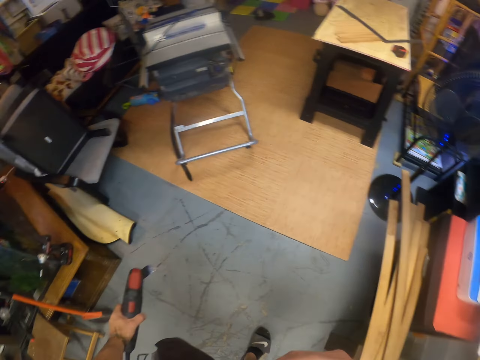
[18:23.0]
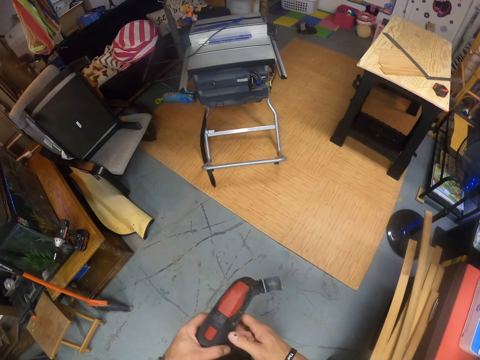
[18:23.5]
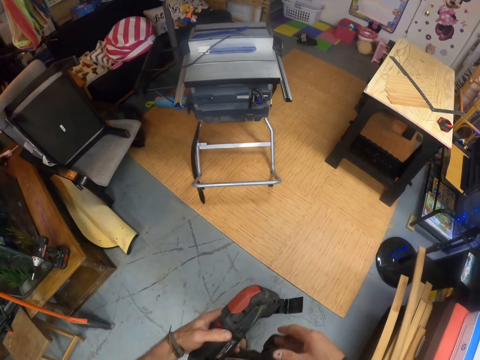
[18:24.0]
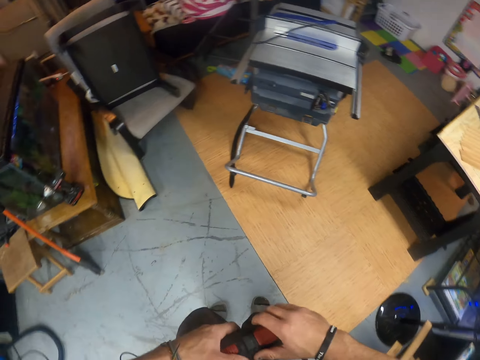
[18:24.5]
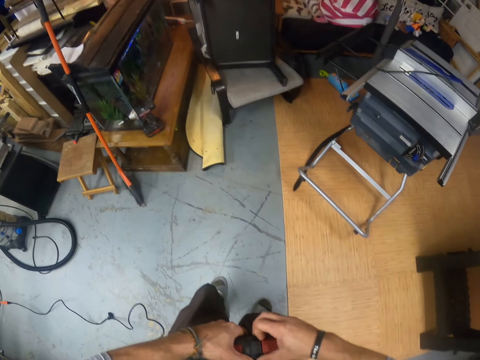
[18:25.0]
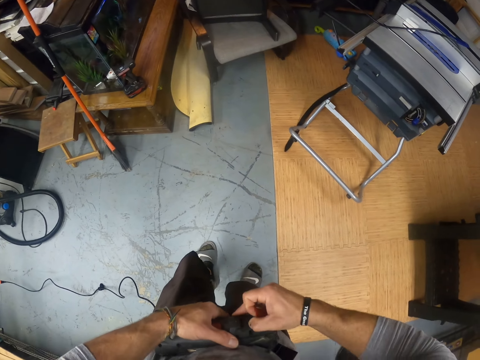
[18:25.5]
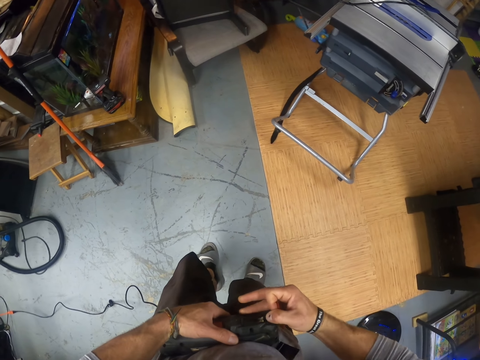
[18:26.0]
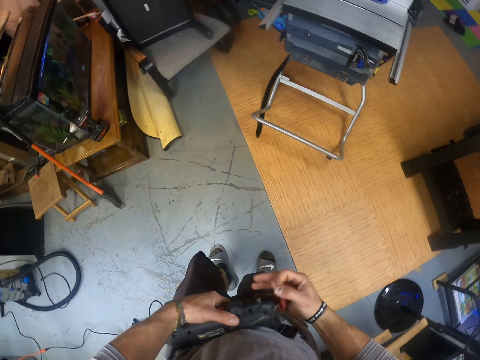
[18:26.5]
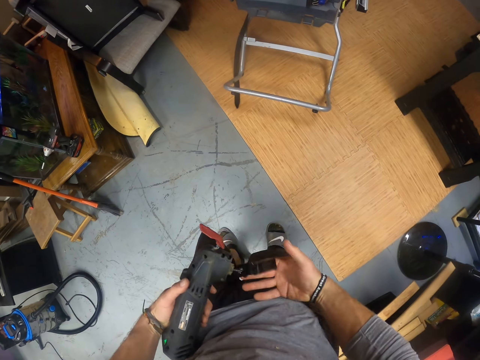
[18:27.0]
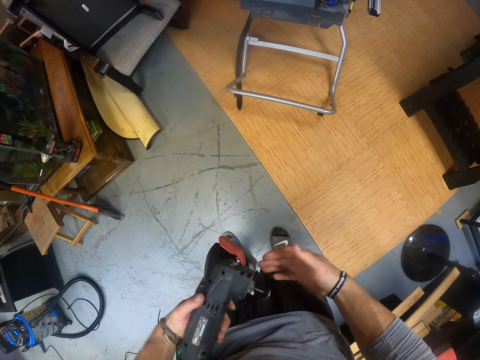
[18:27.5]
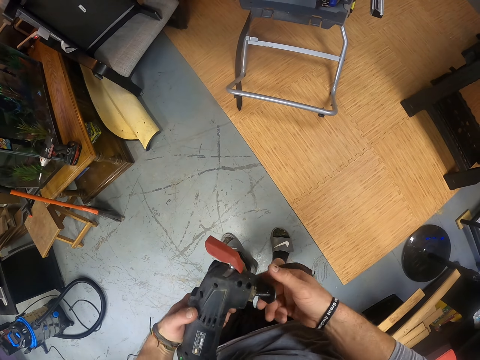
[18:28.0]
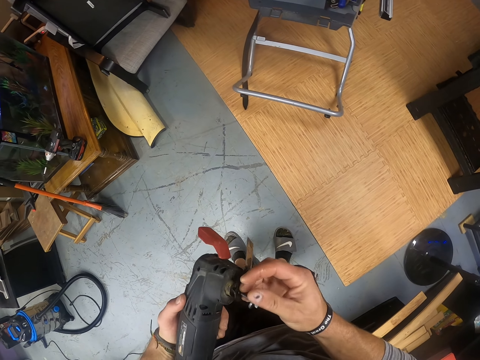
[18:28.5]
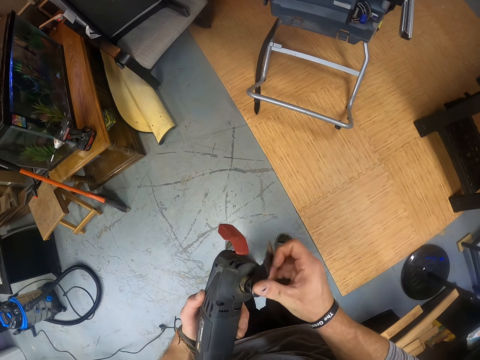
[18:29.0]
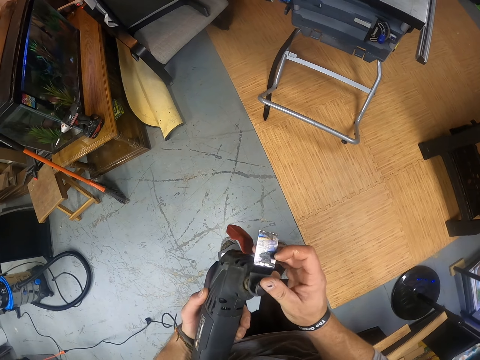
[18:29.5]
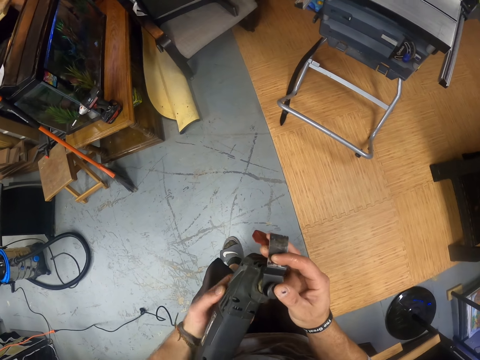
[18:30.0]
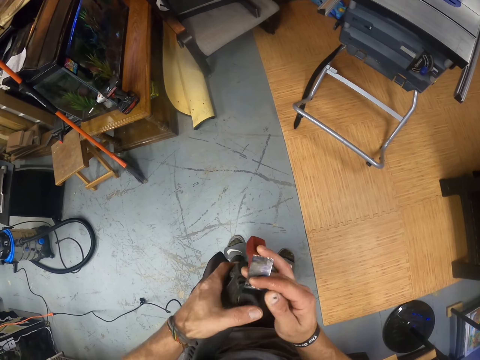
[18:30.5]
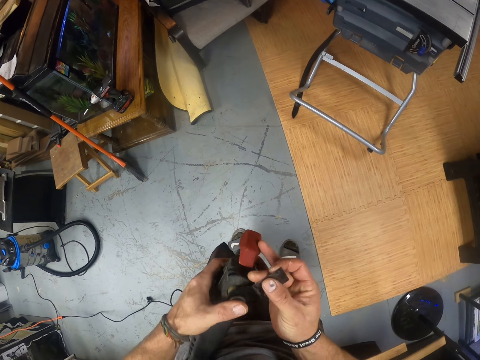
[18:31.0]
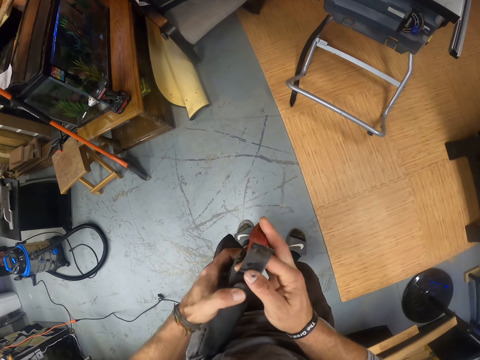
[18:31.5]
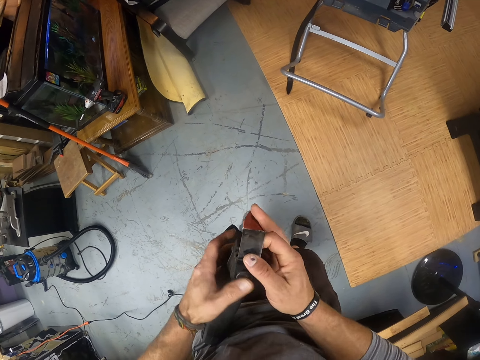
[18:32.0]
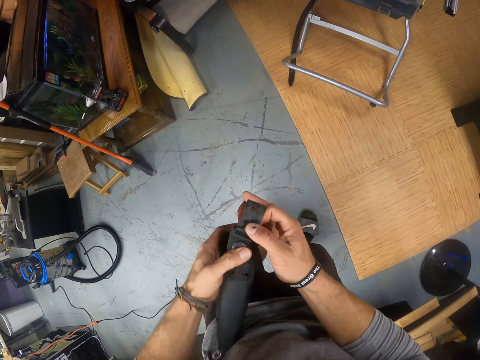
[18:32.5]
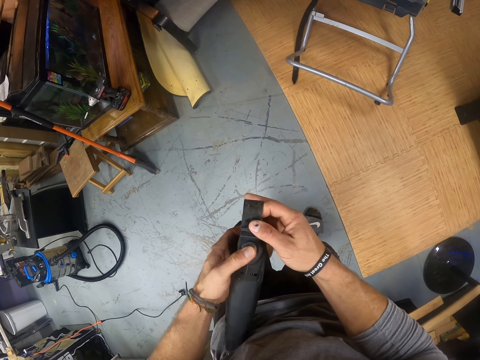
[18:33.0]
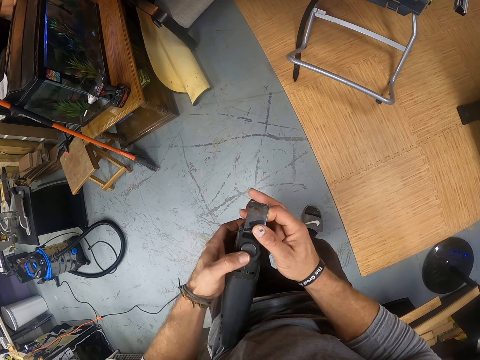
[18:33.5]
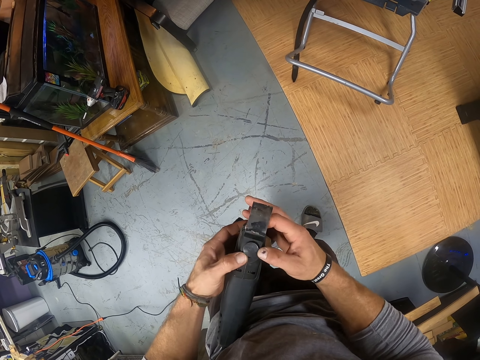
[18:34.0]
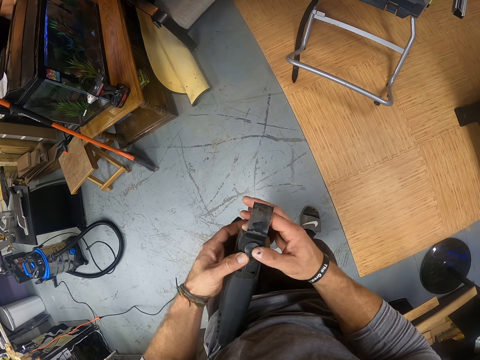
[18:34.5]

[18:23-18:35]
The camera wearer touches the mini circular saw in his left hand with his right hand. He pulls the mini circular saw lever in his left hand with his right hand. He opens the oscillating tool cutter controller. He spins the mini circular saw blade in his left hand with his right hand. He adjusts the mini circular saw blade in his left hand with his right hand. He holds the mini circular saw blade in his left hand with his left hand. He adjusts the mini circular saw blade in his left hand with his right hand.

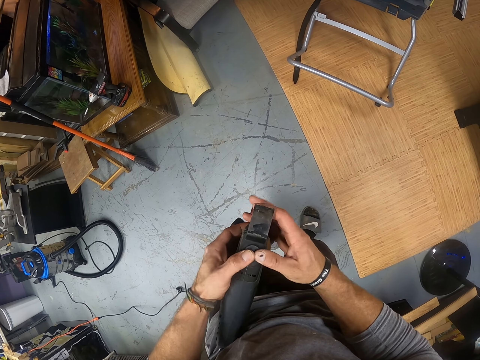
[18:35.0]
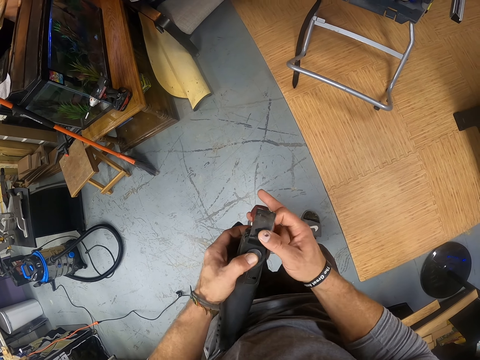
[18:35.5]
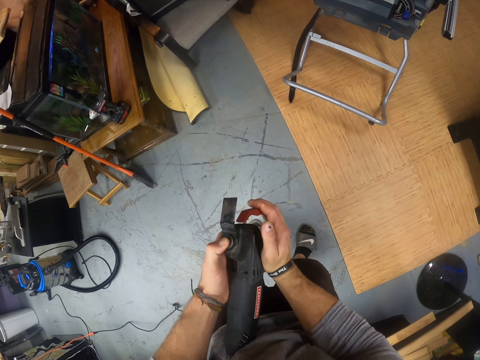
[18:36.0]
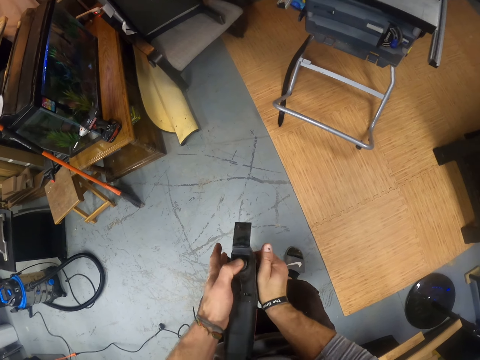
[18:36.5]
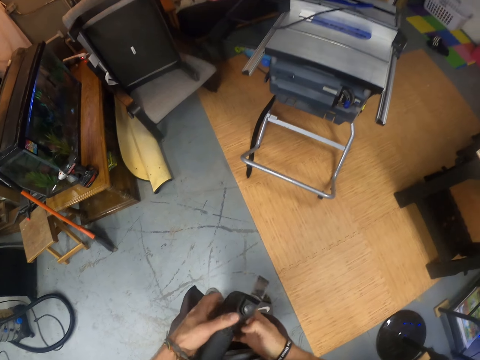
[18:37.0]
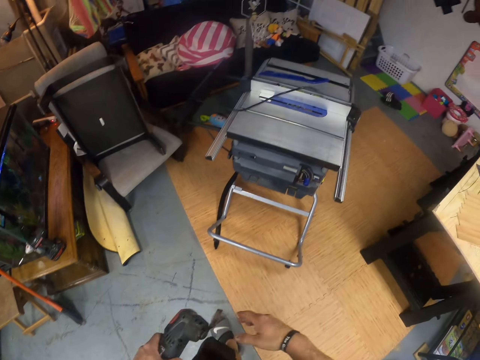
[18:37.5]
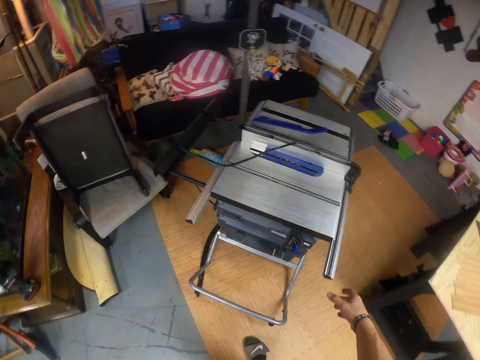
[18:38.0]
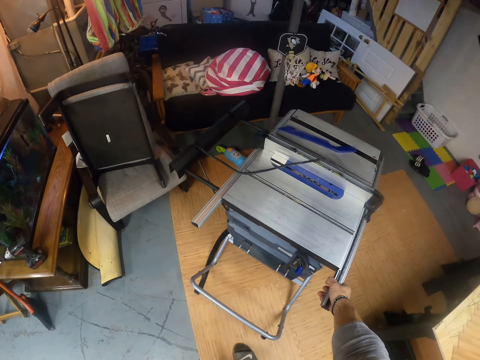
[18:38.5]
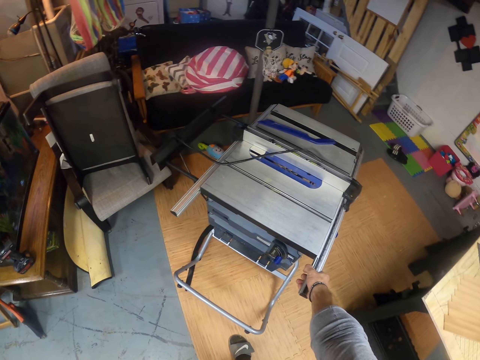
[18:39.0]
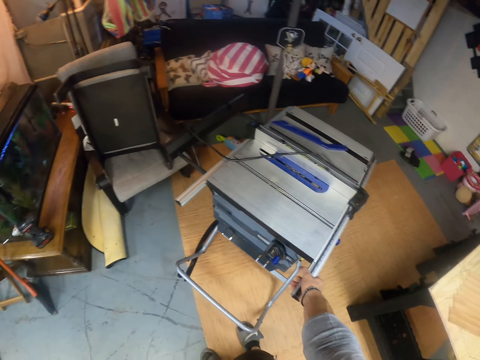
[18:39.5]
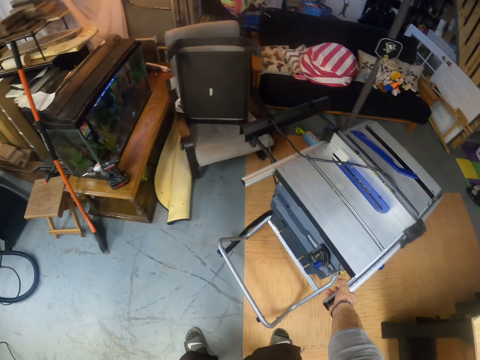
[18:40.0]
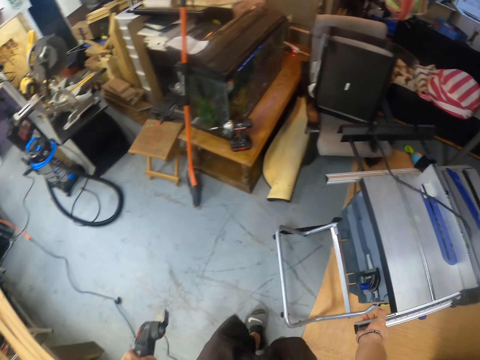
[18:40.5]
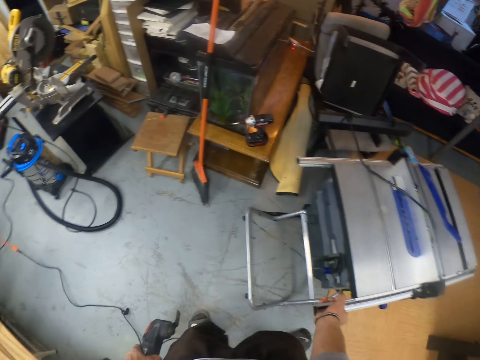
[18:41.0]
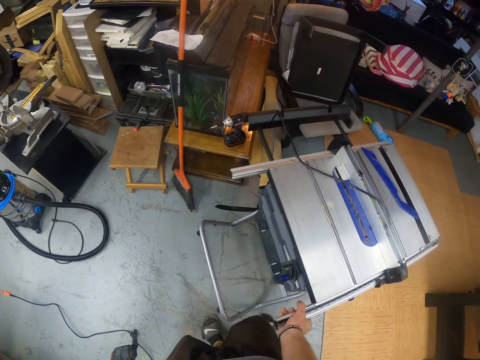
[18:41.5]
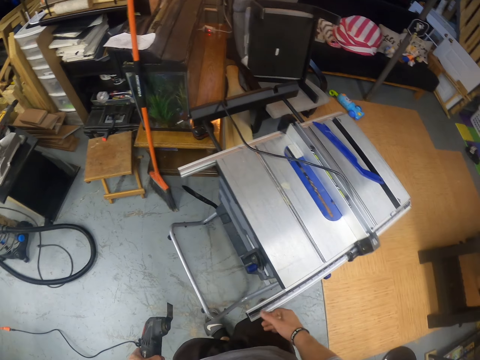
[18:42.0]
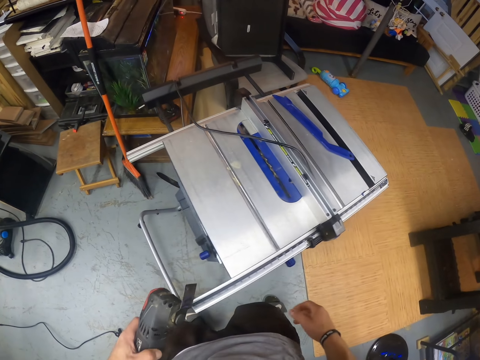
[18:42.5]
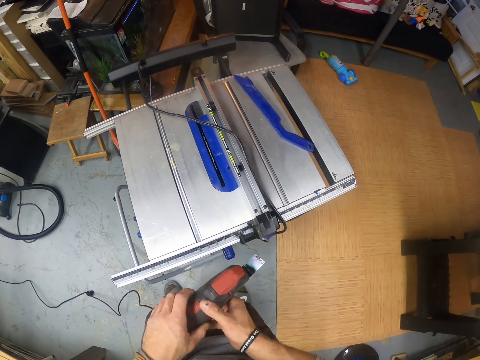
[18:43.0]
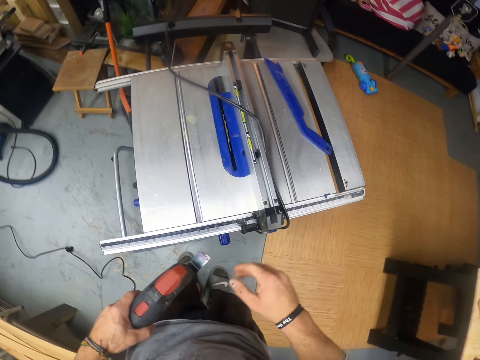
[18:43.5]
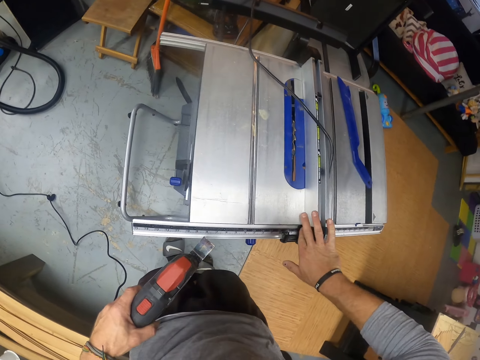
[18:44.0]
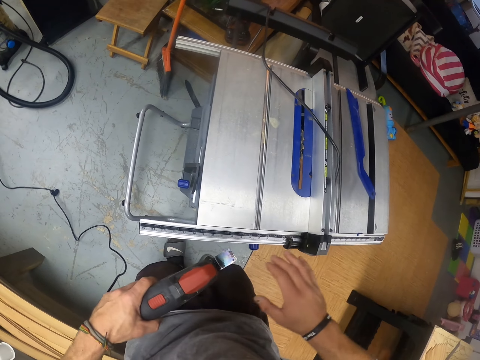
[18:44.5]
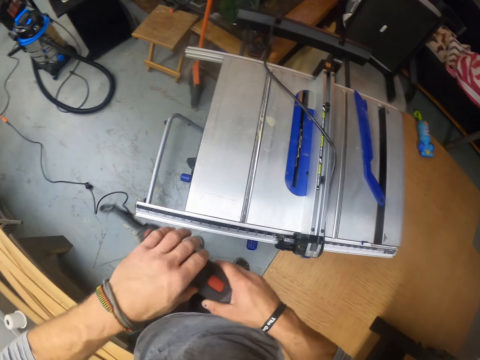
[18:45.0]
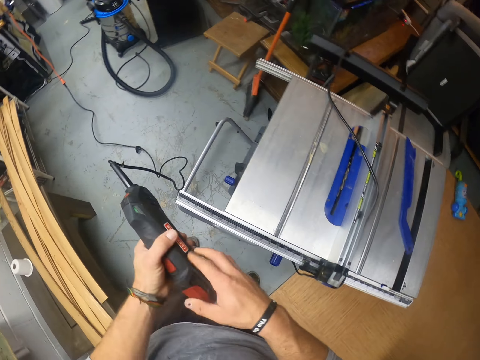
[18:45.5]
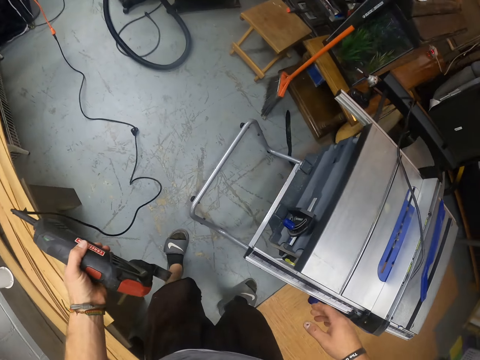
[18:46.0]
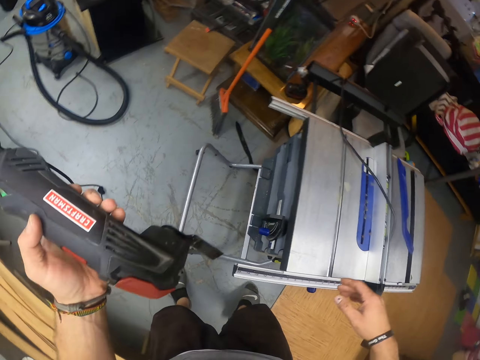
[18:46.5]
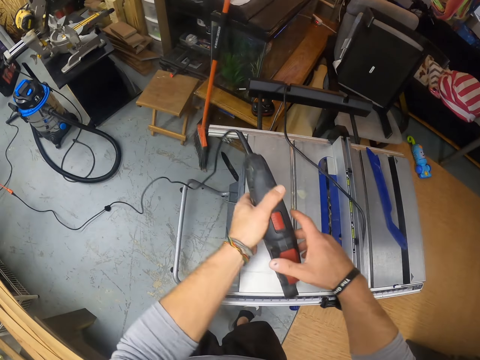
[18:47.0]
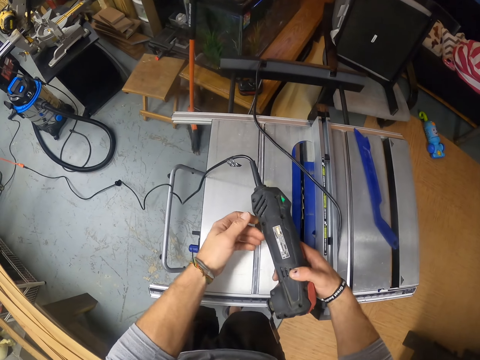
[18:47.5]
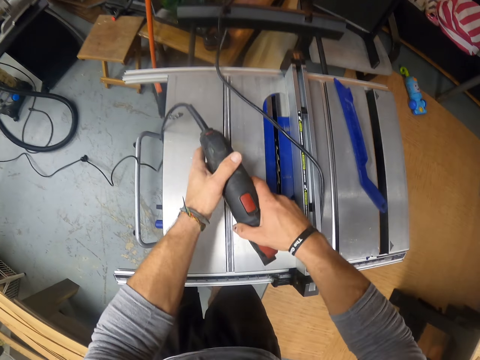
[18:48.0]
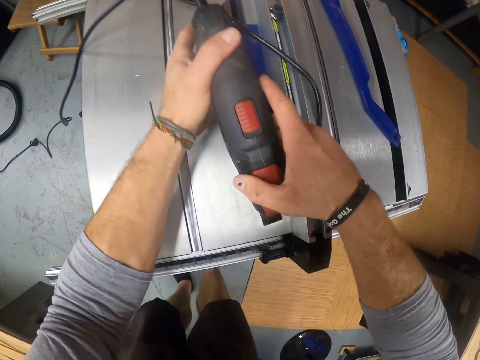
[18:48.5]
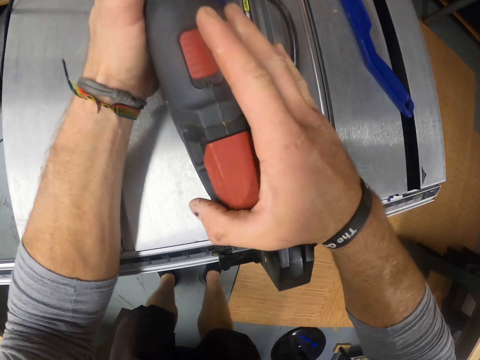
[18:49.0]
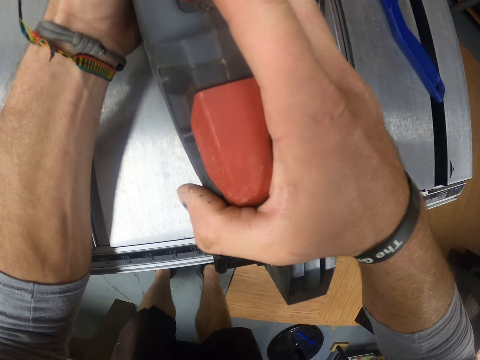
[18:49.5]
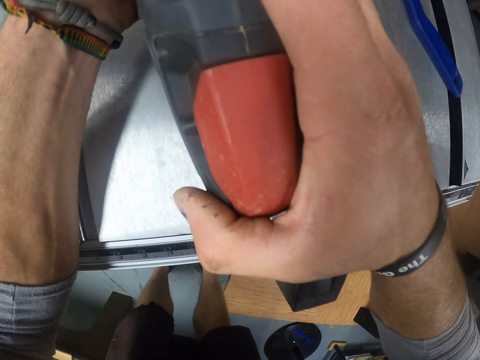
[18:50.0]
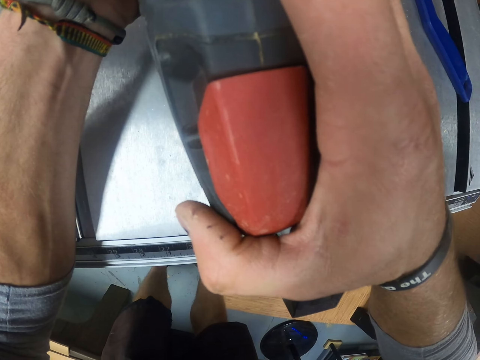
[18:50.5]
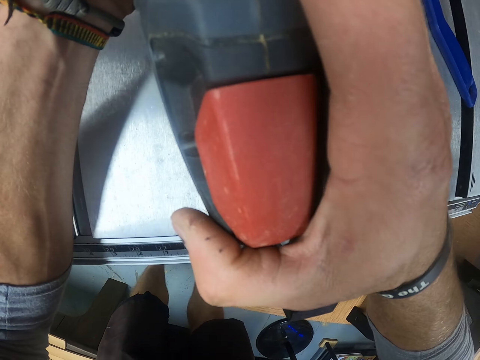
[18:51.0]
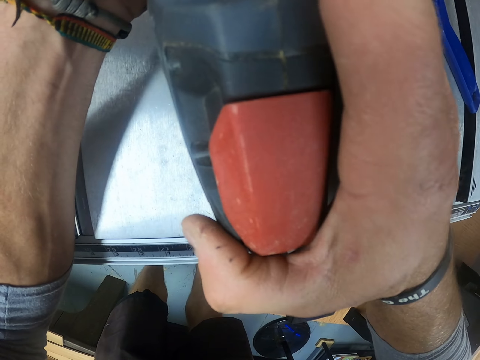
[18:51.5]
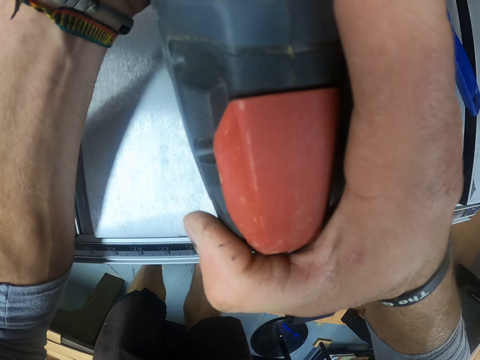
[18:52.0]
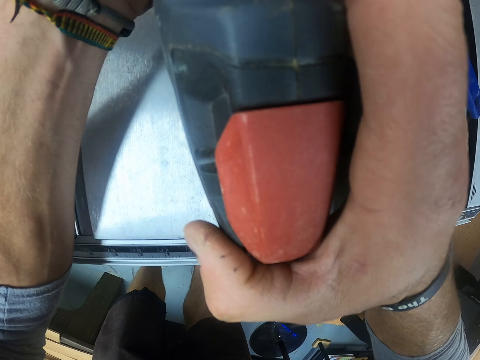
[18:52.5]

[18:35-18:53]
The camera wearer pushes the mini circular saw lever in his left hand with his right hand. He closes the oscillating tool cutter controller. He pulls a metal work table with his right hand. He holds the mini circular saw in his left hand with his right hand. He wipes a steel rule on the metal work table with his right hand. He passes the mini circular saw from his left hand to his right hand. He passes the mini circular saw from his right hand to his left hand. He passes the mini circular saw from his left hand to his right hand. He holds the mini circular saw with his hands. He files the steel rule on the metal work table with the mini circular saw in his hands. He trims something with the oscillating tool.
